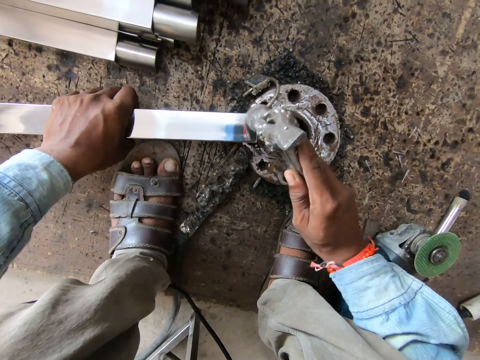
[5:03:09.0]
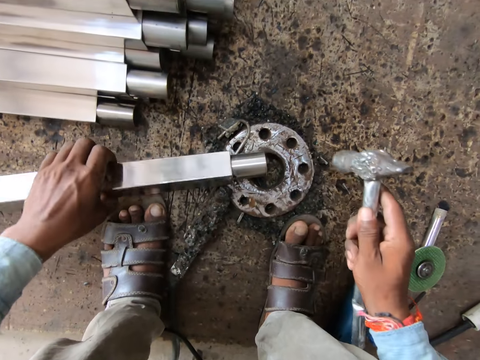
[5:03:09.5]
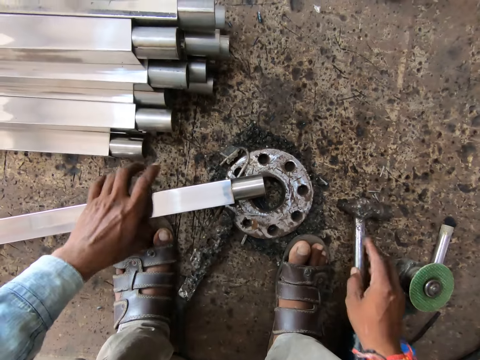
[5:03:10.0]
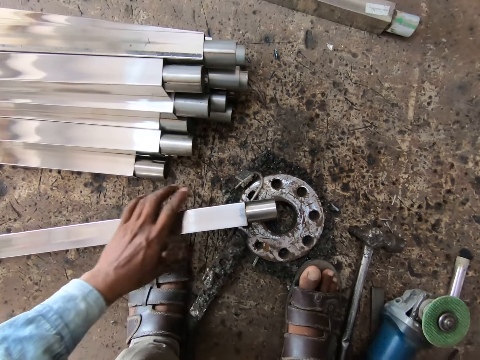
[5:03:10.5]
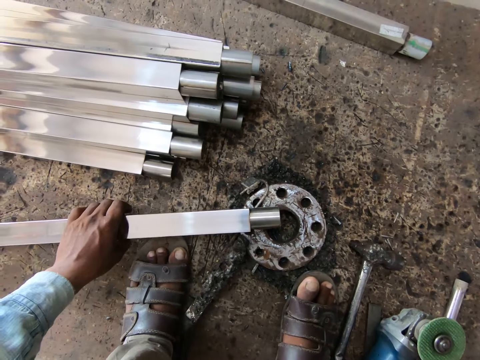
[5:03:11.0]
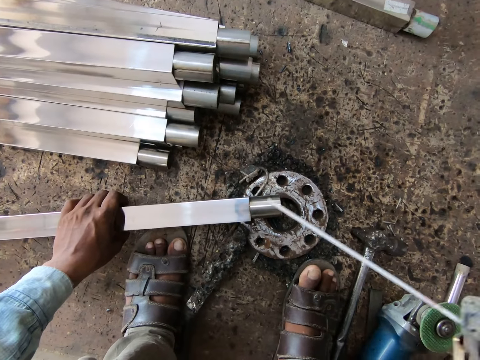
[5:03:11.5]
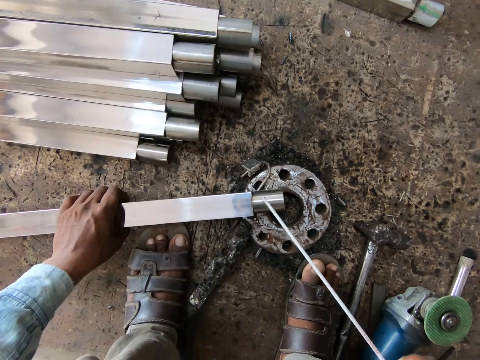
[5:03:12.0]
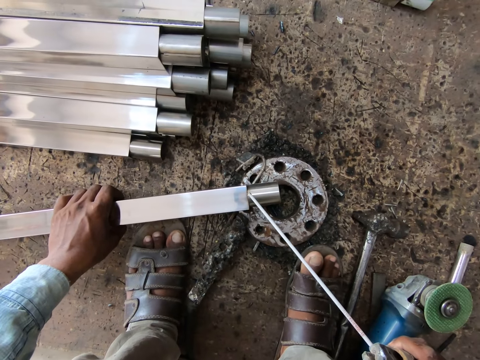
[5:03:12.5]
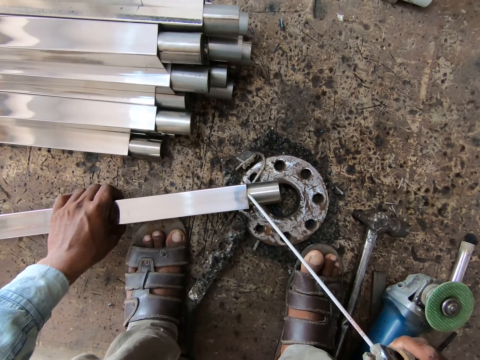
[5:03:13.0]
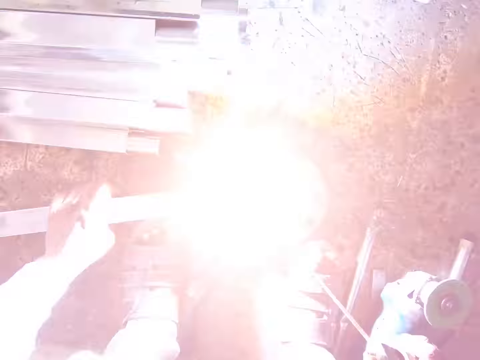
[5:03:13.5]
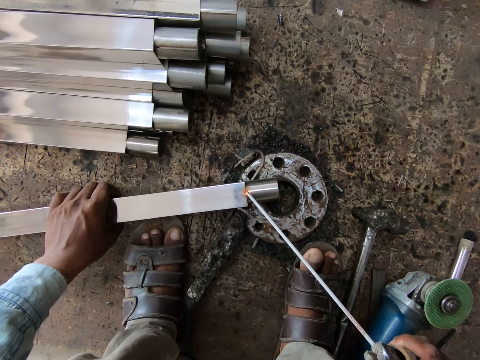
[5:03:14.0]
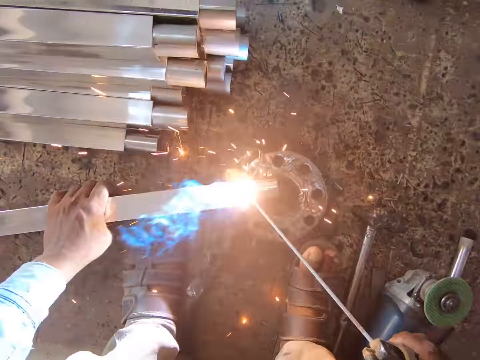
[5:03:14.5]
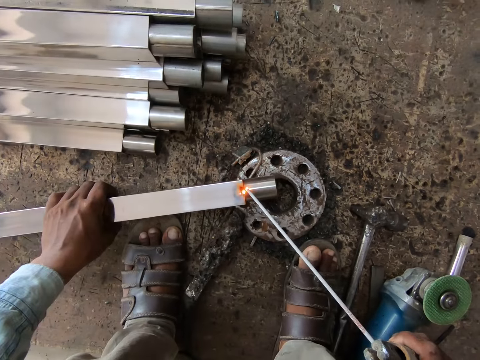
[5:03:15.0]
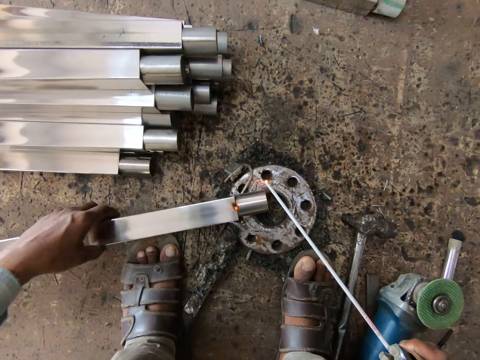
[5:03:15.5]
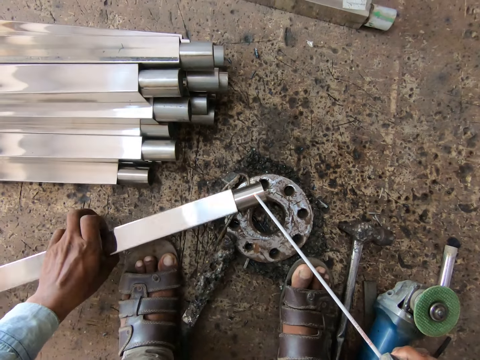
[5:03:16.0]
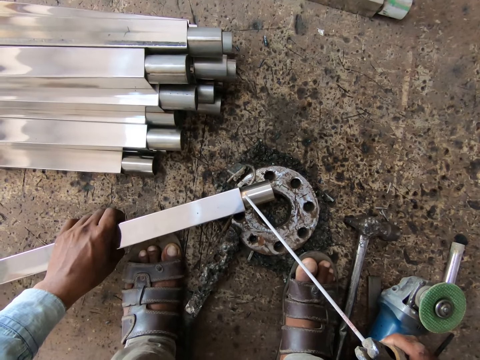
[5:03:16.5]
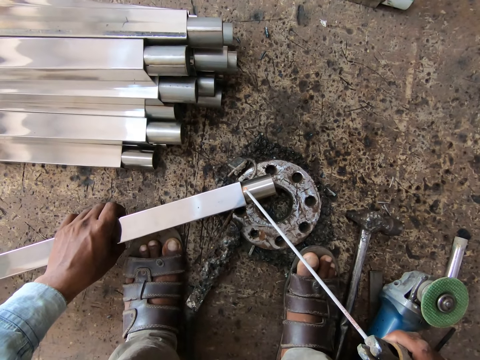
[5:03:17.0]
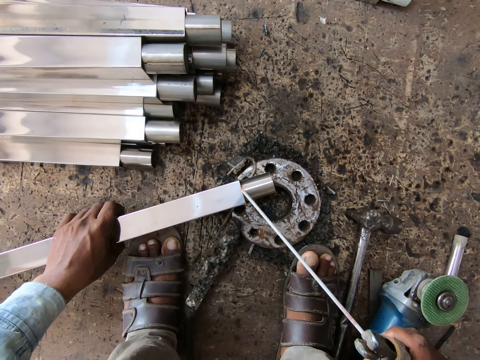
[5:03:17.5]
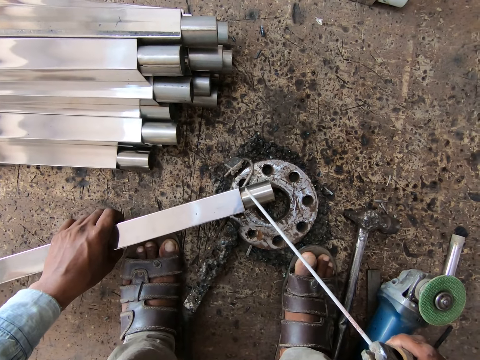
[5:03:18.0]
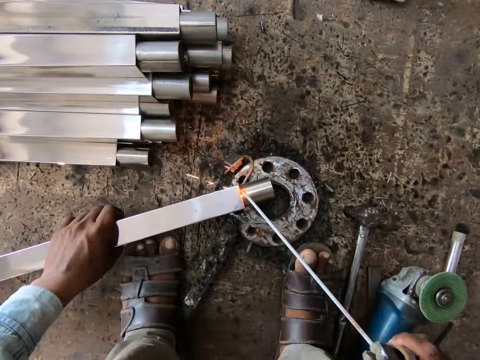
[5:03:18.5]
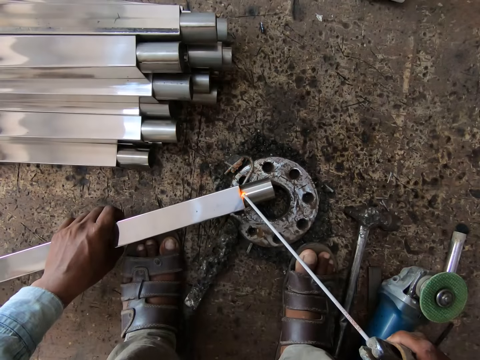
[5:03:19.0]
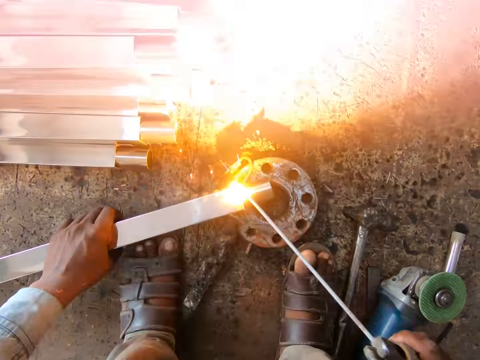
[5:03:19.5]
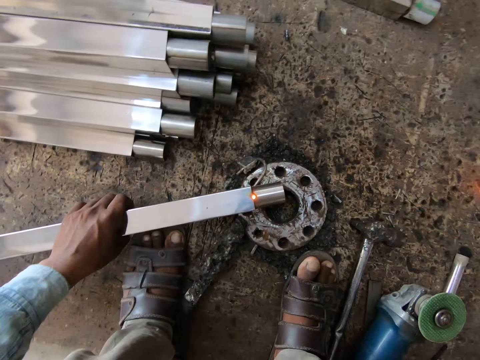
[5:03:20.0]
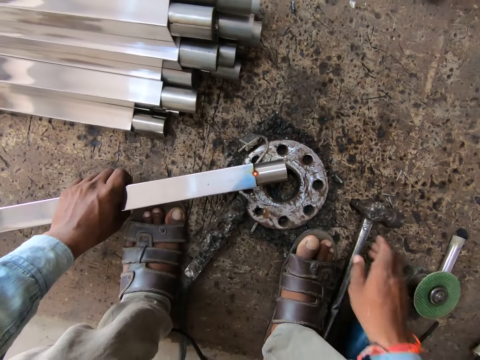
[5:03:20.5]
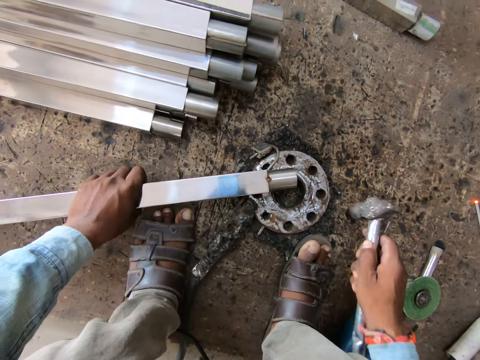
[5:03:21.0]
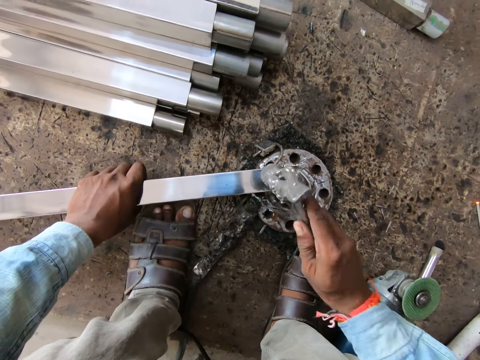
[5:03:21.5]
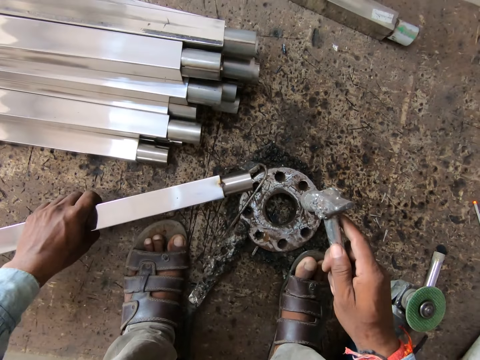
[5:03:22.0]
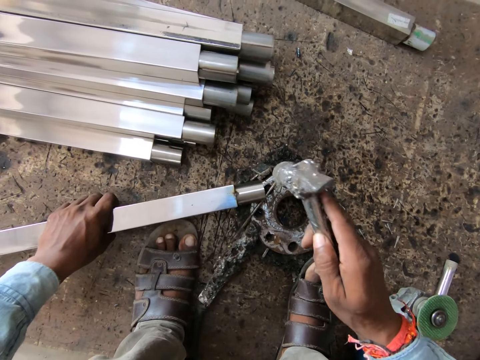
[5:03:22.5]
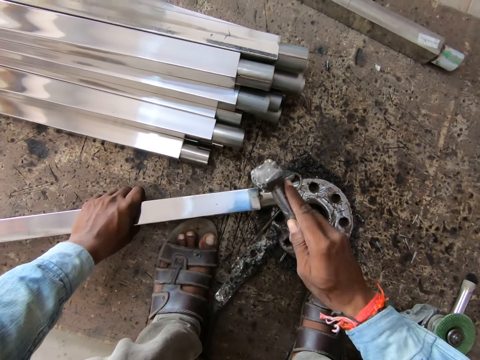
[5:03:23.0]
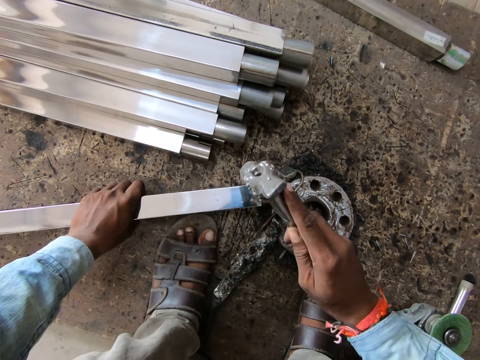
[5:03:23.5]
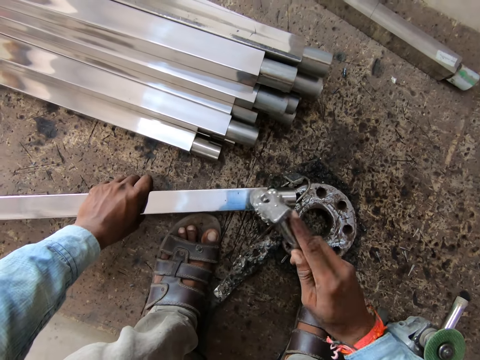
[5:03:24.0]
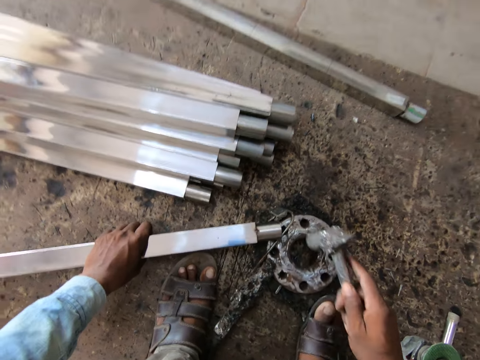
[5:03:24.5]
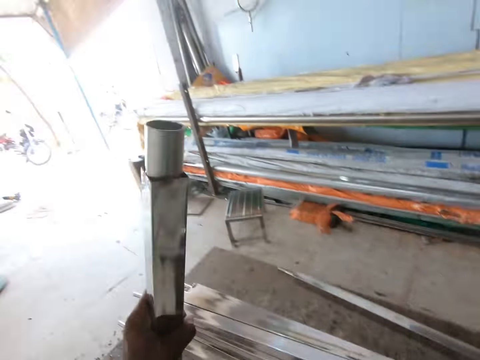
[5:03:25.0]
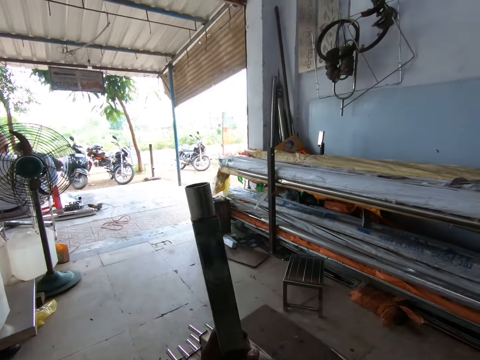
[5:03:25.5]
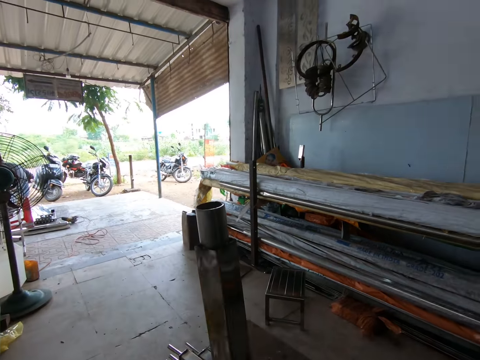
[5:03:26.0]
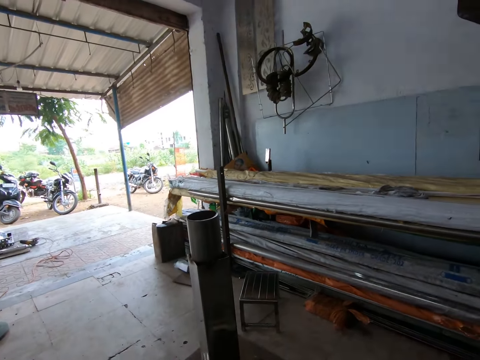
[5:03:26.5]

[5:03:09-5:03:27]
The camera wearer turns the metal rod on the flange with his left hand. He drops the hammer on the floor with his right hand. He holds the metal rod on the flange with his left hand. He takes the welding machine. He welds the metal rod and the metal pipe on the flange with the electrode holder in his right hand. He turns the metal rod on the flange with his left hand. He welds the metal. He taps the metal rod on the flange with the electrode holder in his right hand. He turns the metal rod on the flange with his left hand. He puts the welding machine down. He picks up the hammer from the floor with his right hand. He hits the metal rod on the flange with the hammer in his right hand. He shifts the metal rod on the flange with his left hand. He hits the metal rod on the flange with the hammer in his right hand. He raises the metal rod from the flange with his left hand.

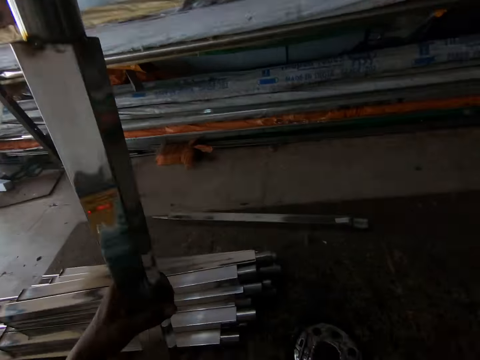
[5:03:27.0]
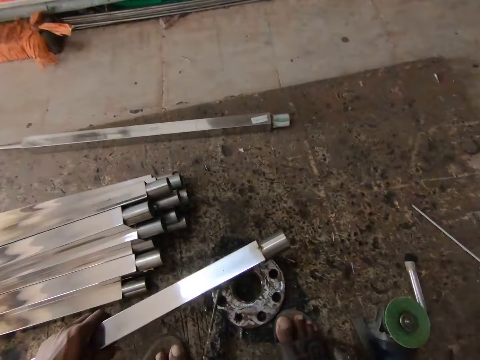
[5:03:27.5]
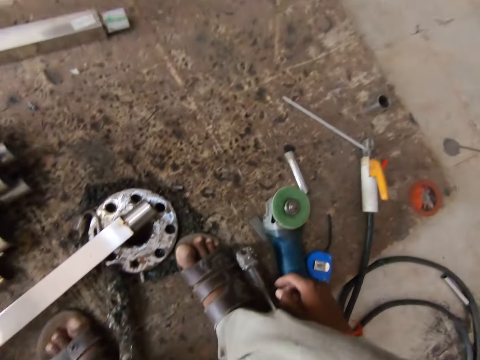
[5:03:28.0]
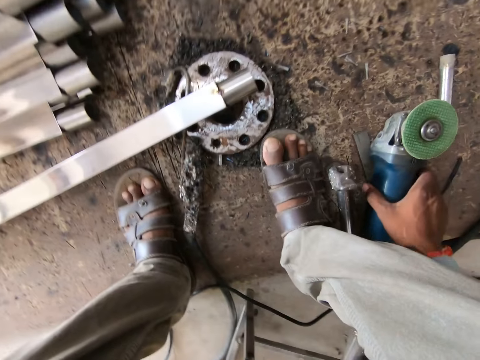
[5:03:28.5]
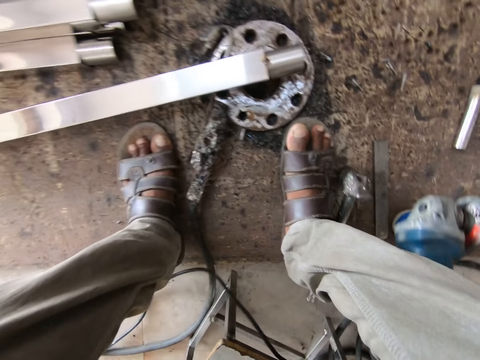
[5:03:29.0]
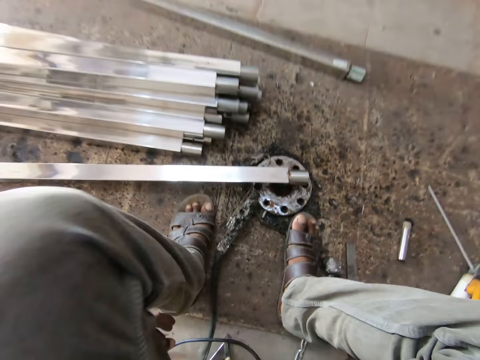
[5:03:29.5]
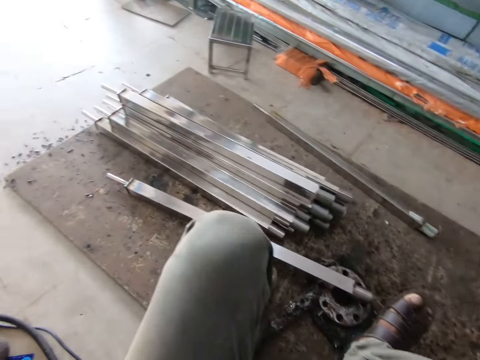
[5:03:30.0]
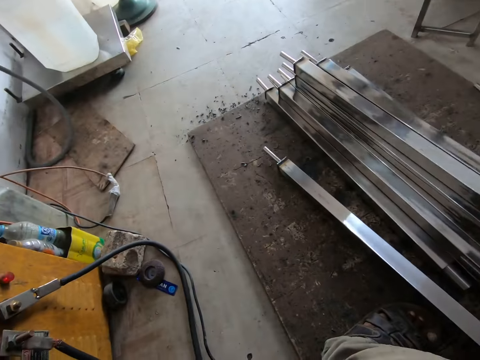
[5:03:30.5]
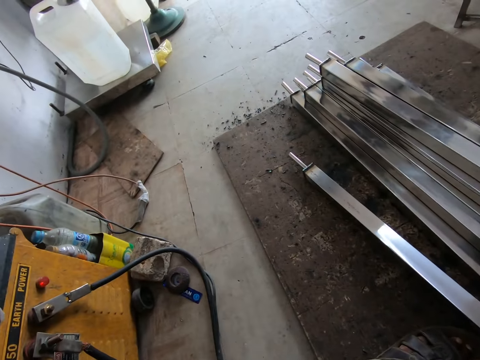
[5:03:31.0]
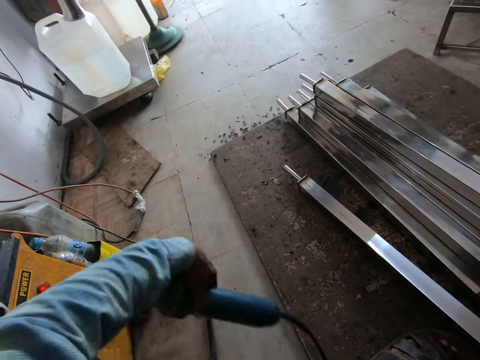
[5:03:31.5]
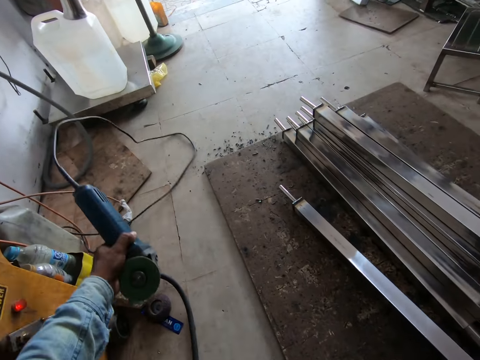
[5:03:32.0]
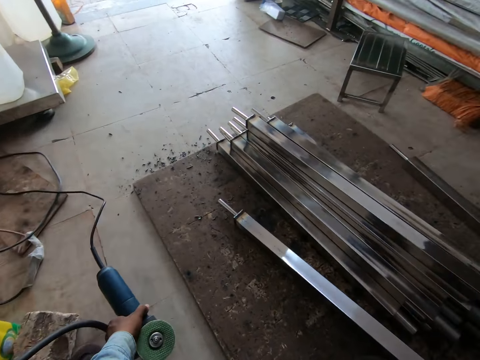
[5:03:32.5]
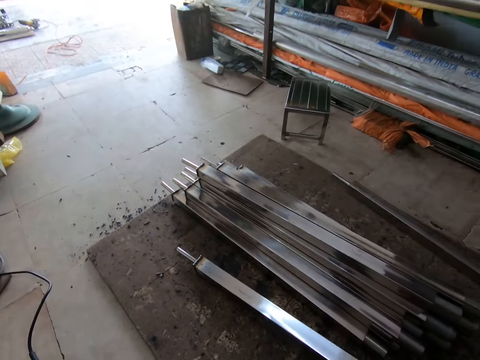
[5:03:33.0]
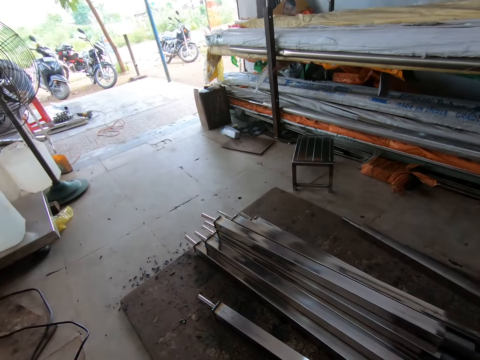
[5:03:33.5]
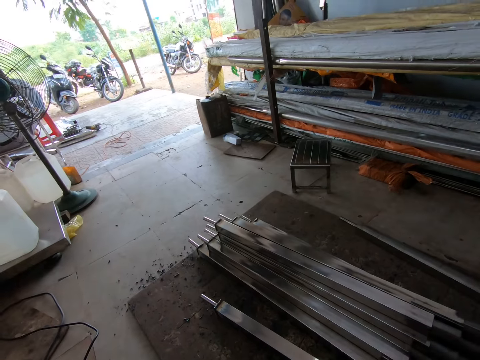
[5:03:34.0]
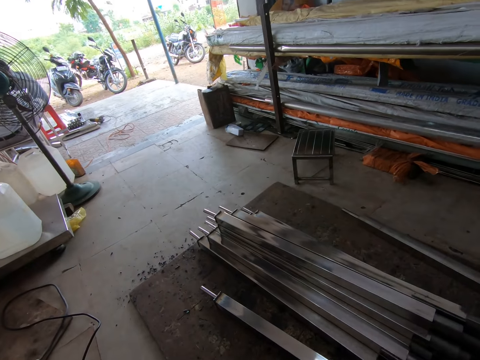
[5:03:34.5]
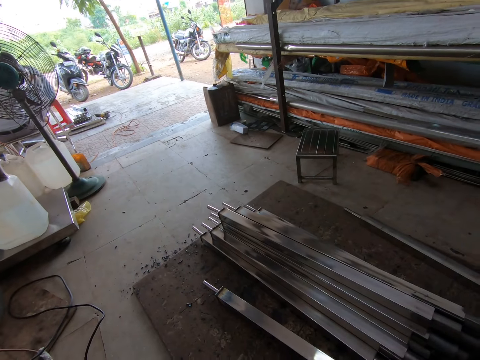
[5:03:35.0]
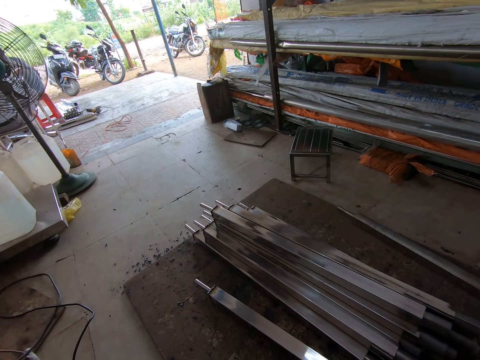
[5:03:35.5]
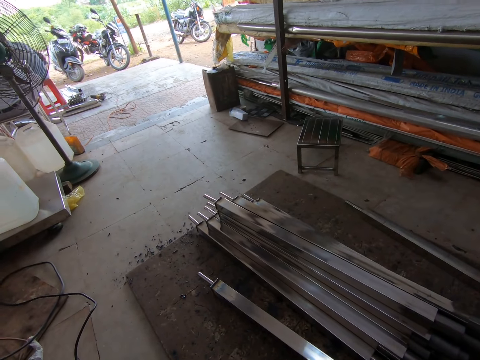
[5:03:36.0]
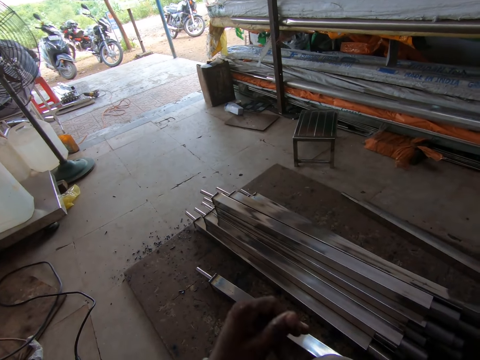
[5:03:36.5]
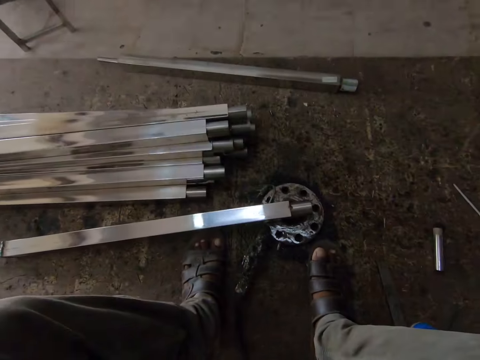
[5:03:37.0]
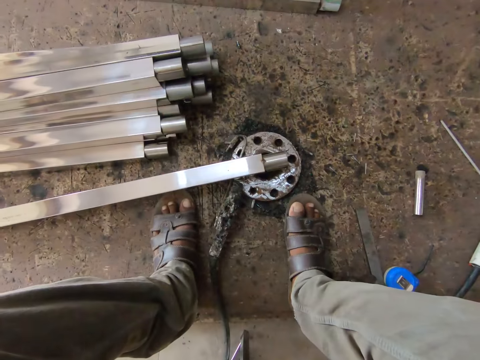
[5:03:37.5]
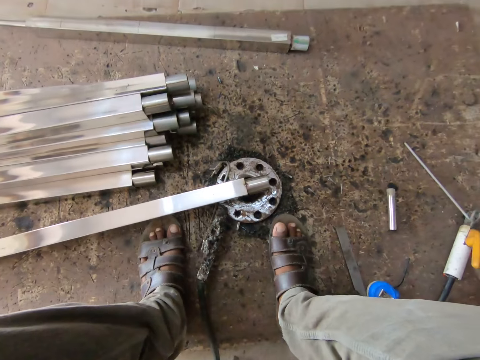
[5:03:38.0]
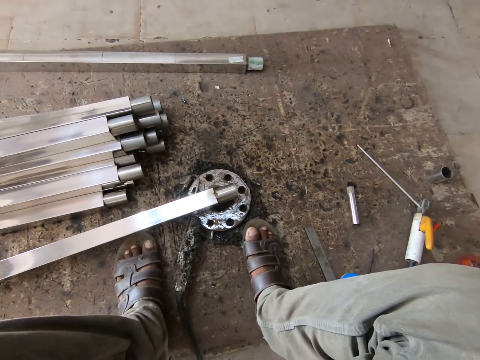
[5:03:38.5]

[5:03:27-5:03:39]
The camera wearer places the metal rod down with his left hand. He picks up the angular grinder from the floor with his right hand. He looks around. He drops the angular grinder on the floor with his left hand.
